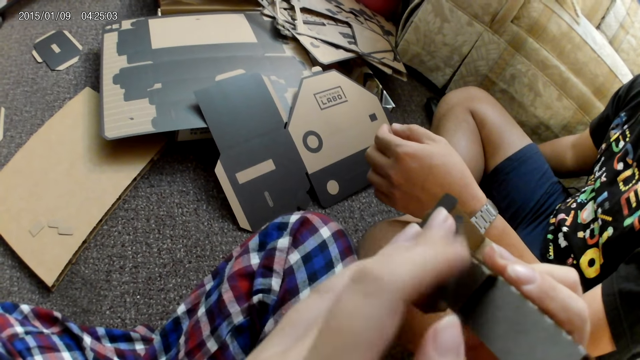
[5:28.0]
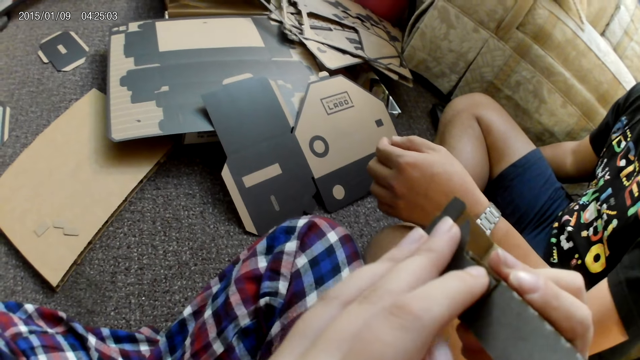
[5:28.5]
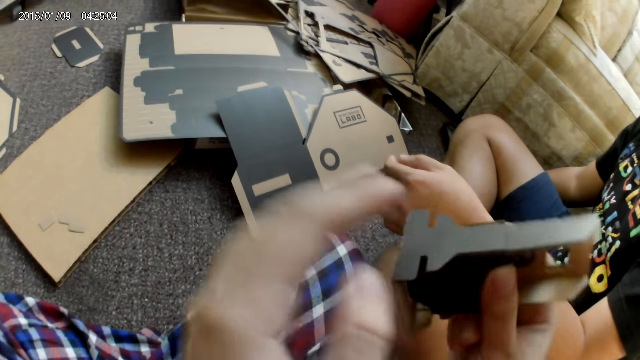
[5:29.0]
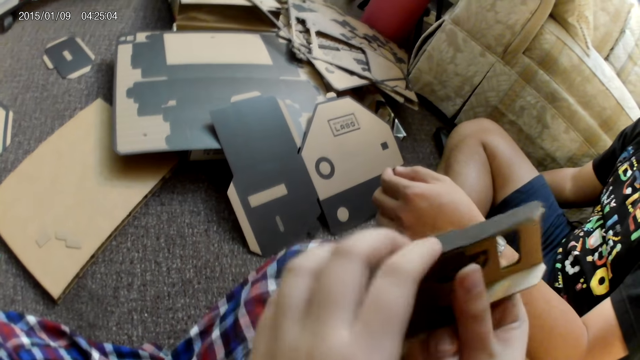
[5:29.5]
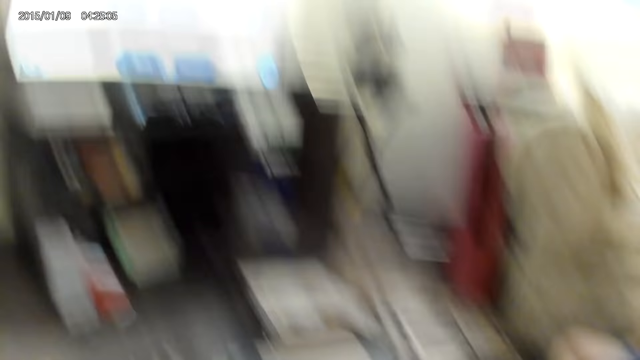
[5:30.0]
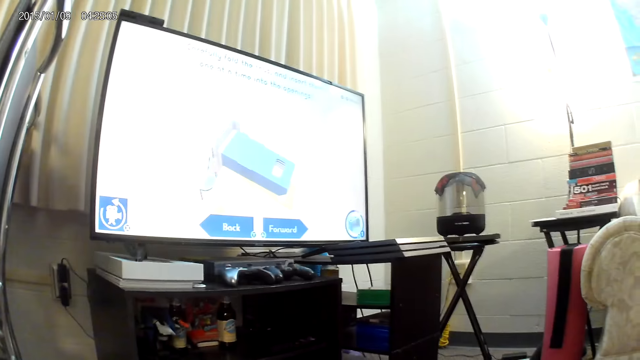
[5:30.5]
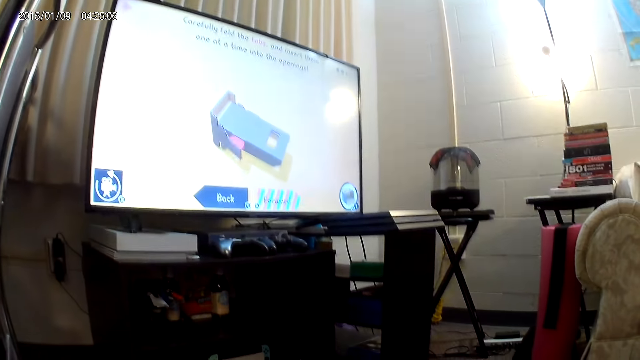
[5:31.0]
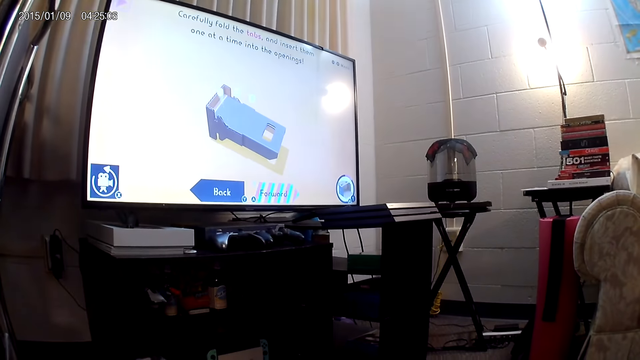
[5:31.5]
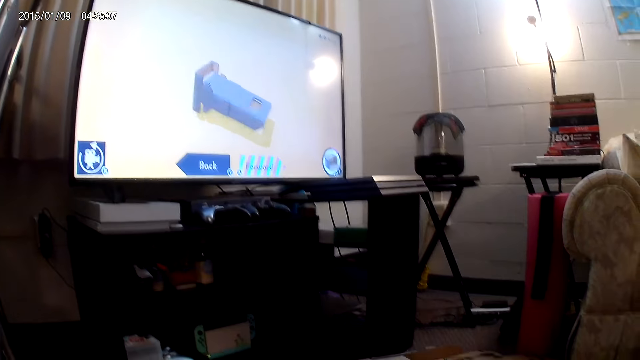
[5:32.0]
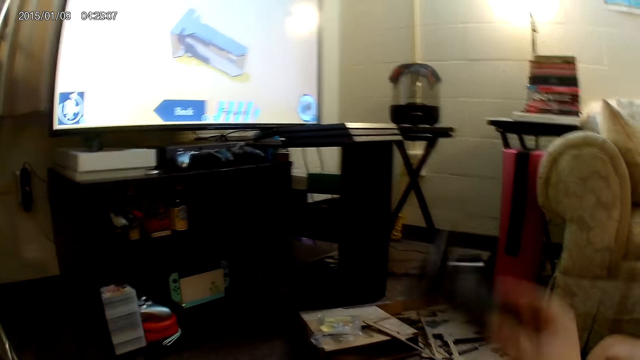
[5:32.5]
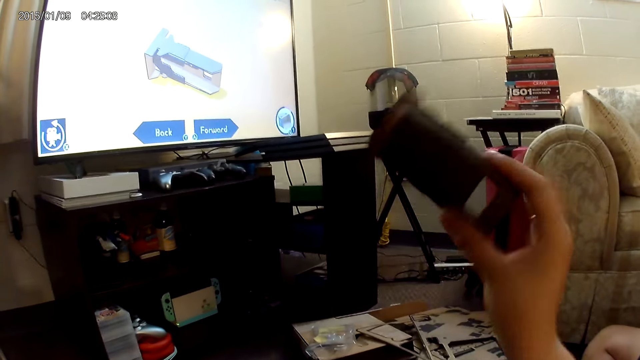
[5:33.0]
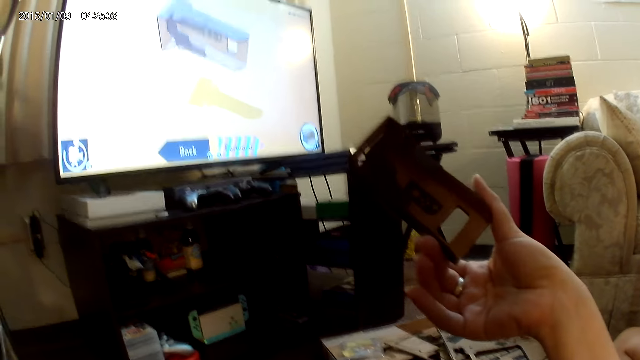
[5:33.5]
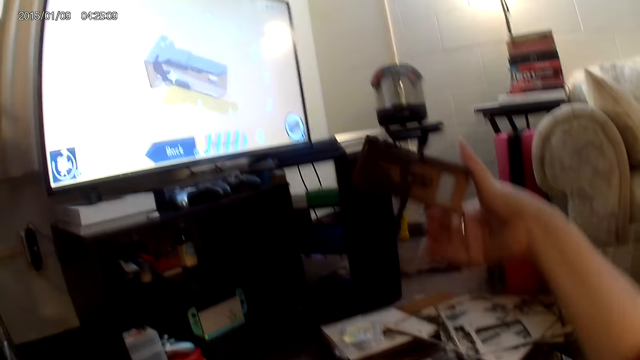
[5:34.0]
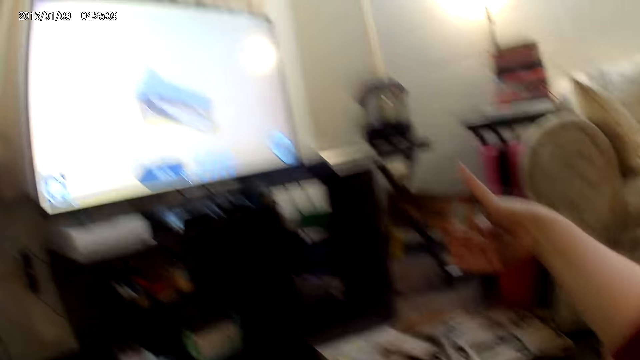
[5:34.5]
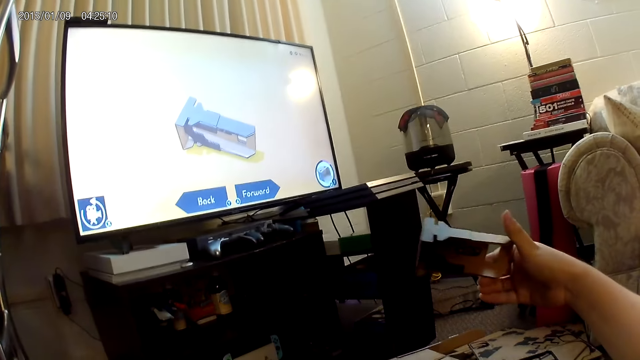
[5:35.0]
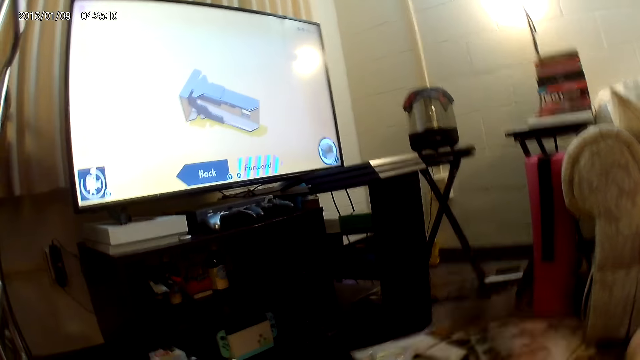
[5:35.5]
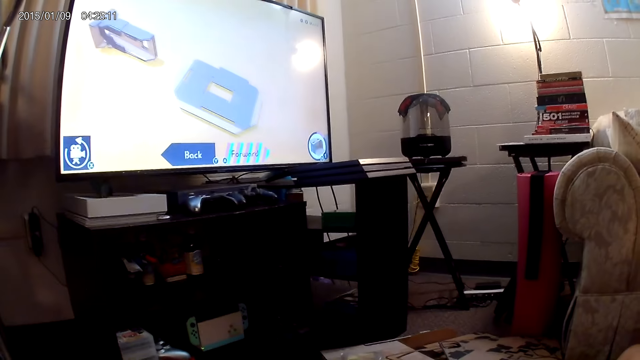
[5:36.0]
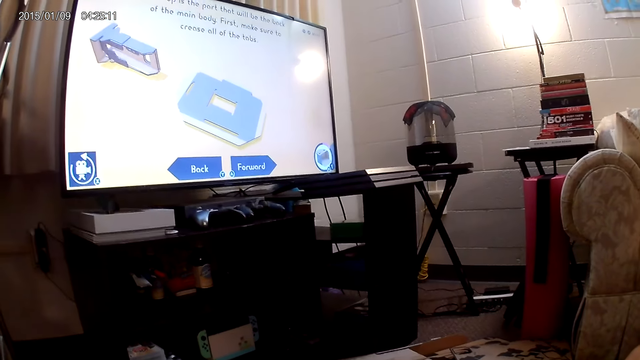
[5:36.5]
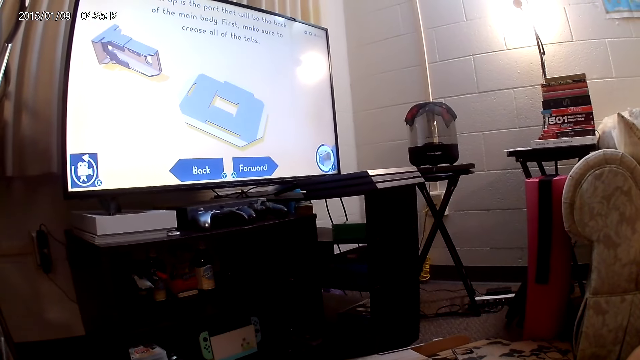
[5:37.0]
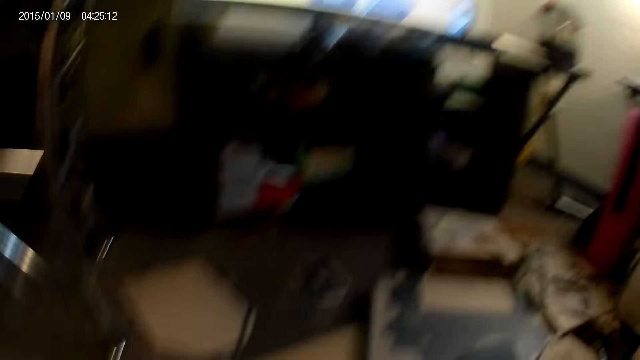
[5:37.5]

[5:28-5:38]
The camera wearer raises the assembled cardboard piece with her right hand. She sways a cardbox in the air.

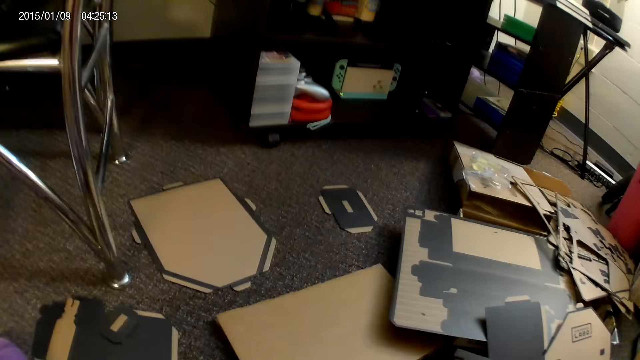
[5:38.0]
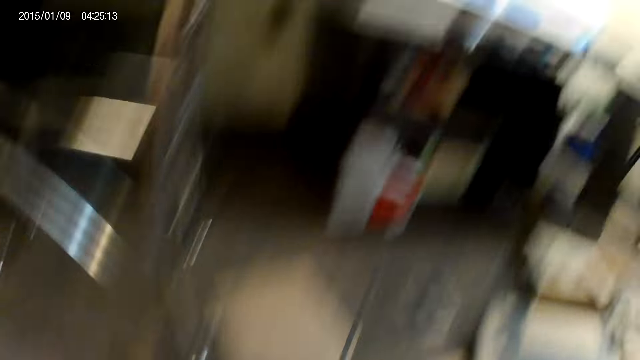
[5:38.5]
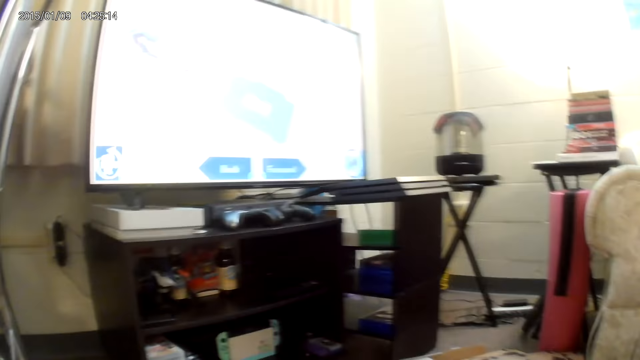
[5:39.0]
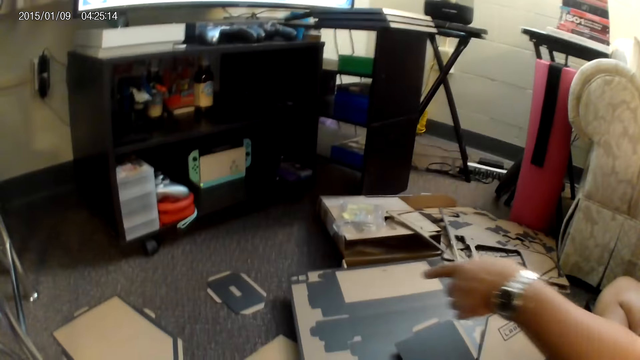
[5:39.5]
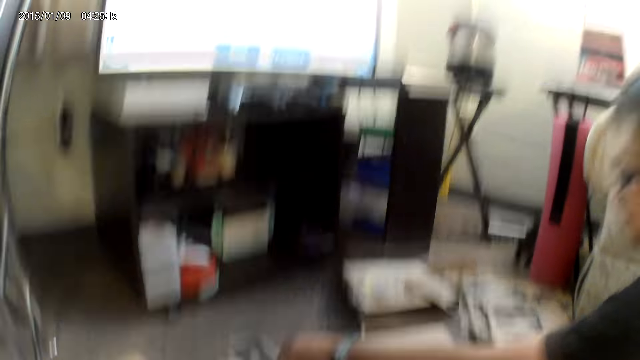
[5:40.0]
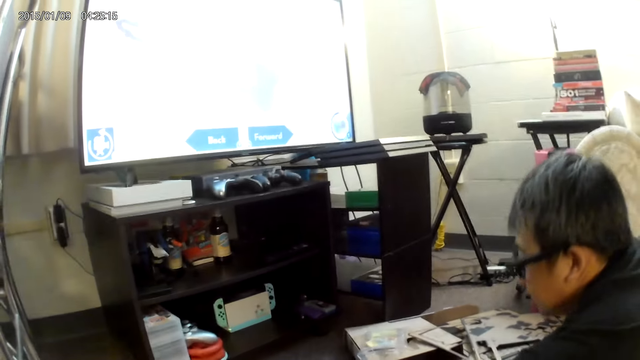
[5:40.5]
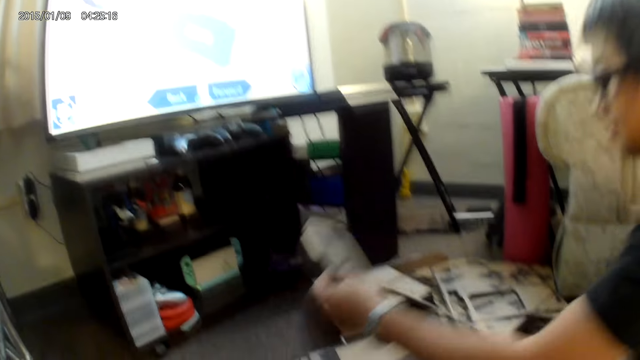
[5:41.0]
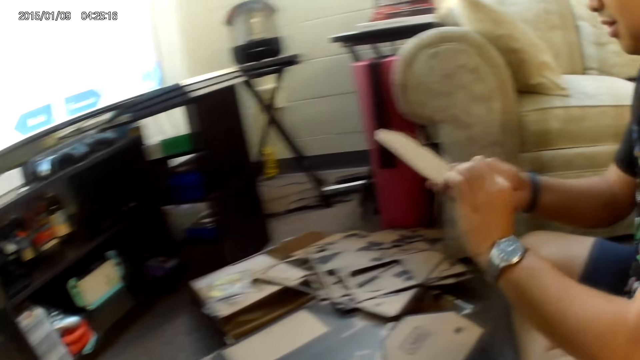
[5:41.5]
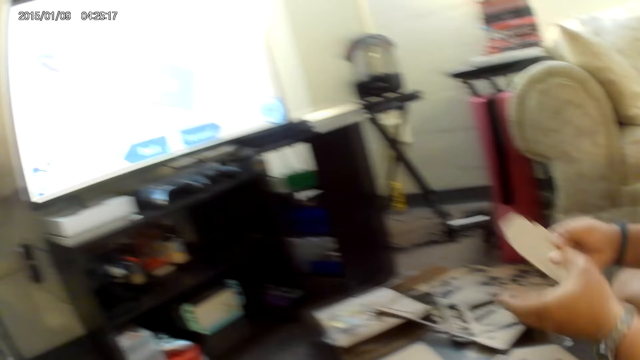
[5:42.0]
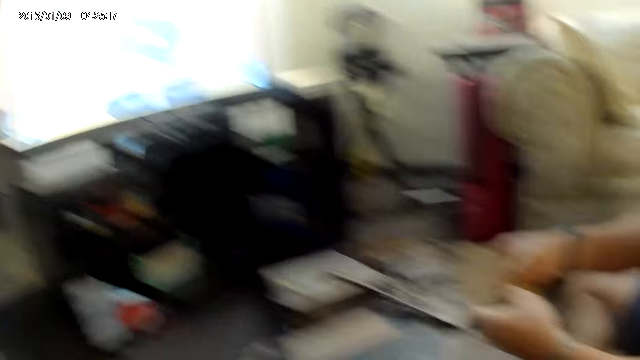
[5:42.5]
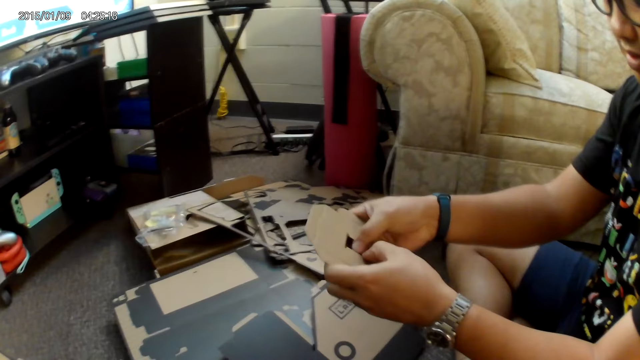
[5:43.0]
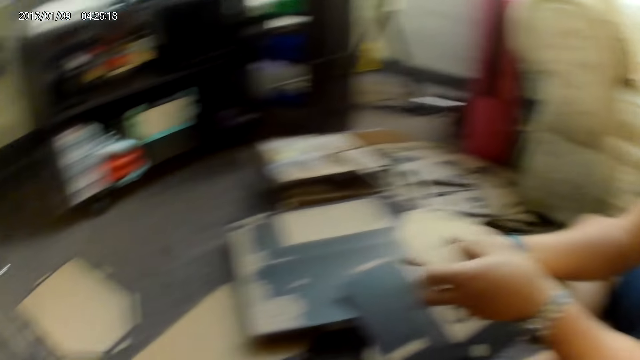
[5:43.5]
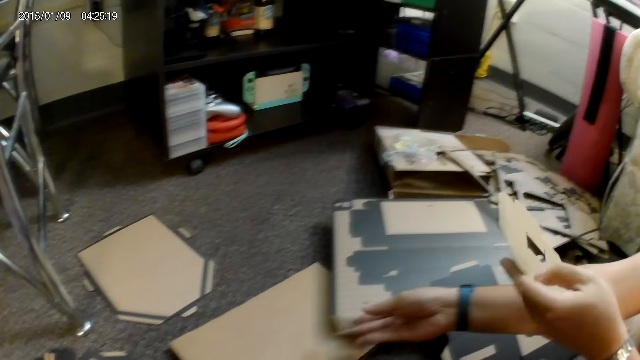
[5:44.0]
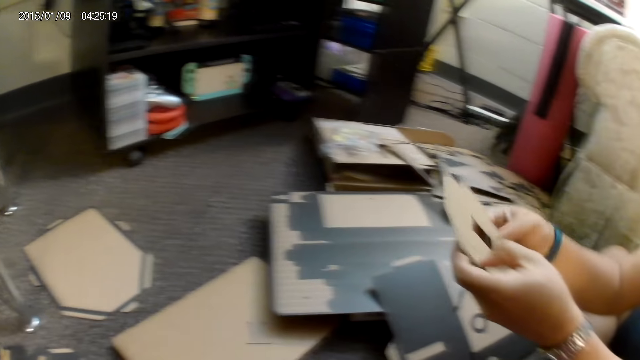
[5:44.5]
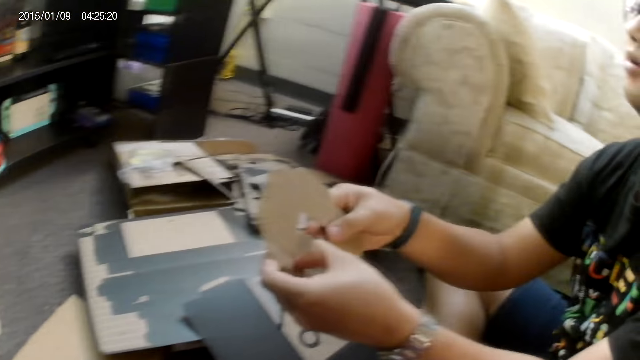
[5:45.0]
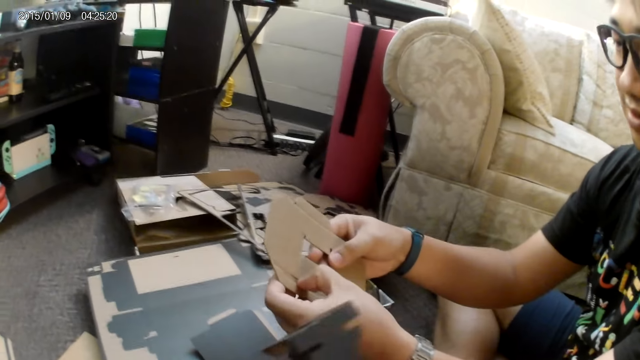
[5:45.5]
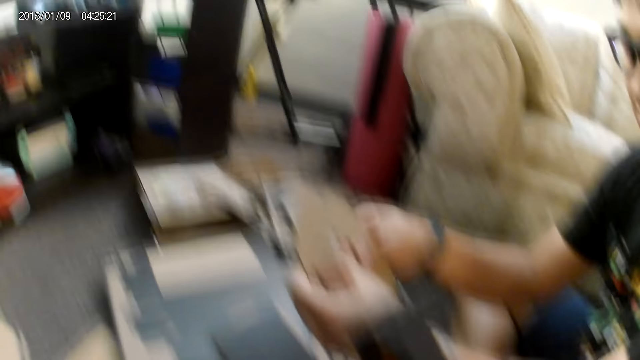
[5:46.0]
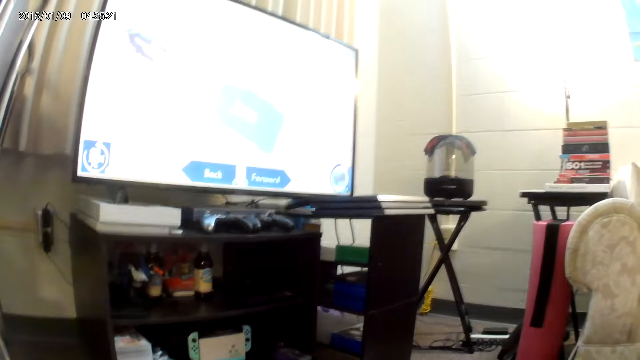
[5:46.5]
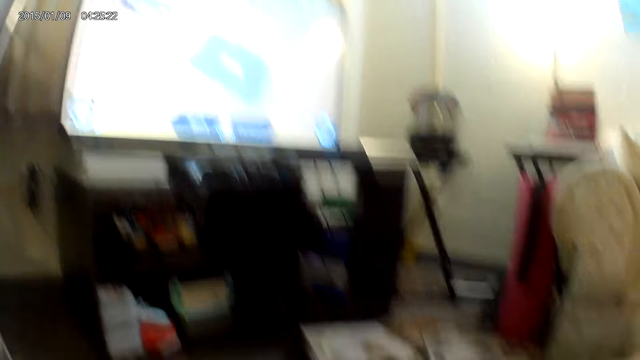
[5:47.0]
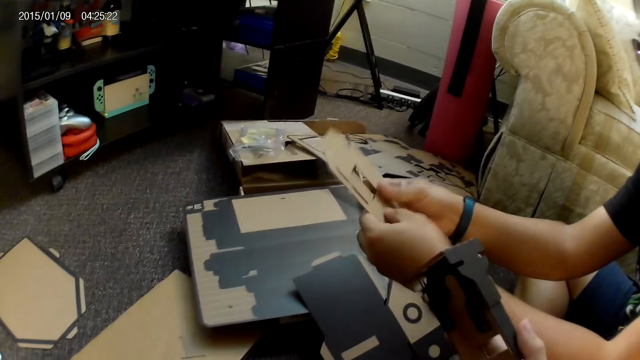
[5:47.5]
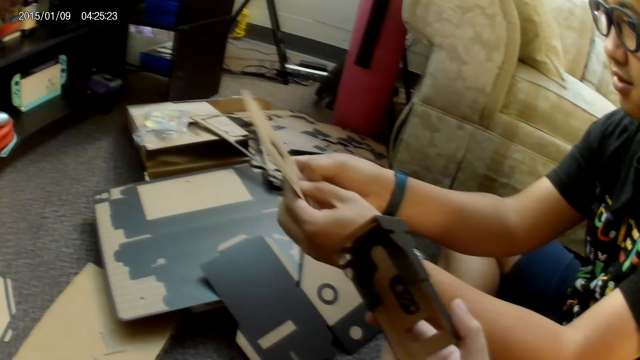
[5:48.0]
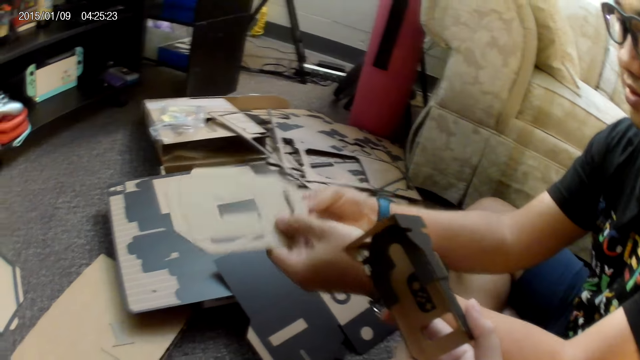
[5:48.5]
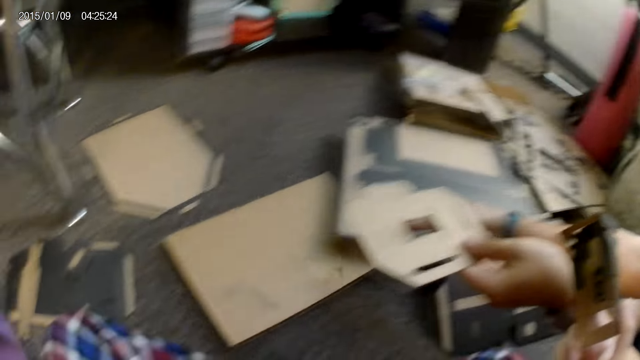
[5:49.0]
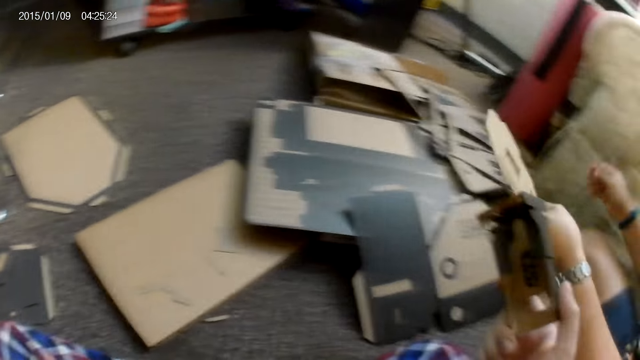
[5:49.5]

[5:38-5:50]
A man picks a cardboard piece or cardbox from the floor with his left hand. The man holds the cardboard piece with both hands. He creates a hole in the center of the cardboard piece with the thumb of his right hand. He tears the cardbox into shape. He places the cutout from the cardboard piece on the floor with his right hand. He holds the cardboard piece with both hands. He presses a part of the cardboard piece with the thumb of his right hand. He holds the cardboard piece with both hands. The camera wearer holds the assembled cardboard piece with her right hand.
